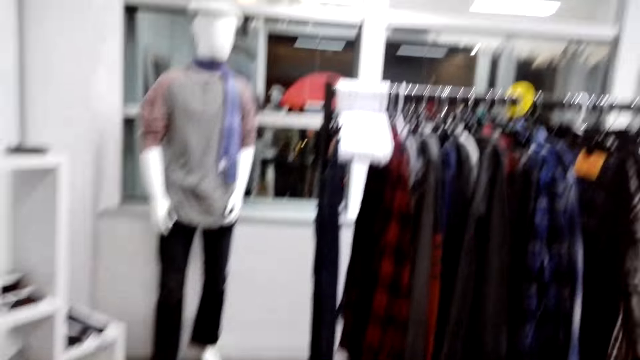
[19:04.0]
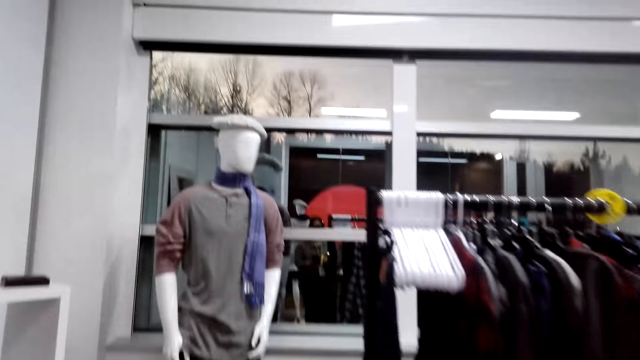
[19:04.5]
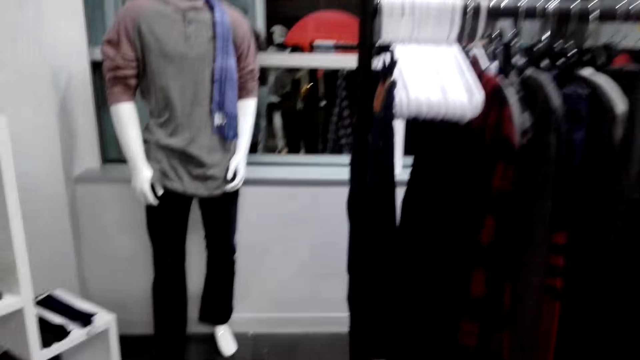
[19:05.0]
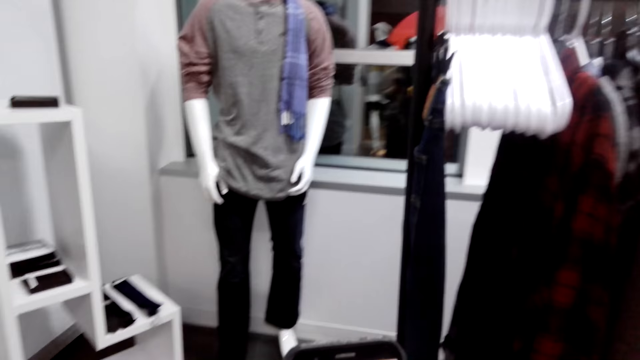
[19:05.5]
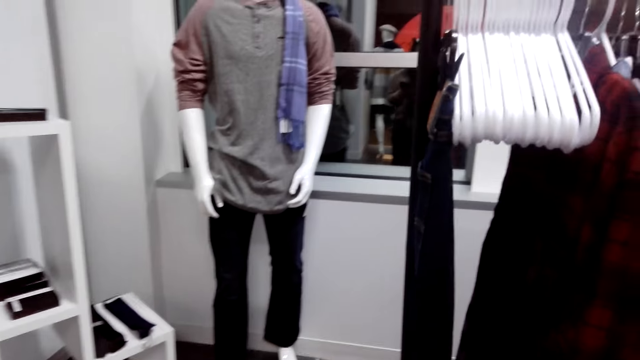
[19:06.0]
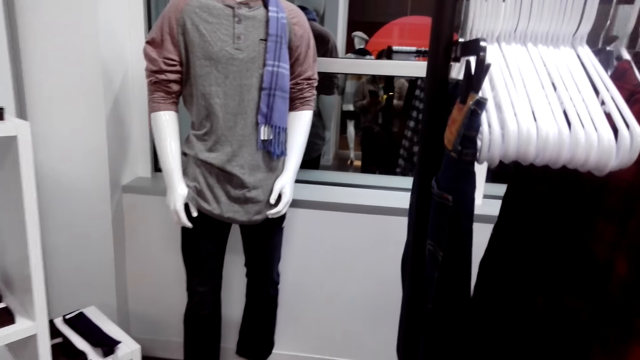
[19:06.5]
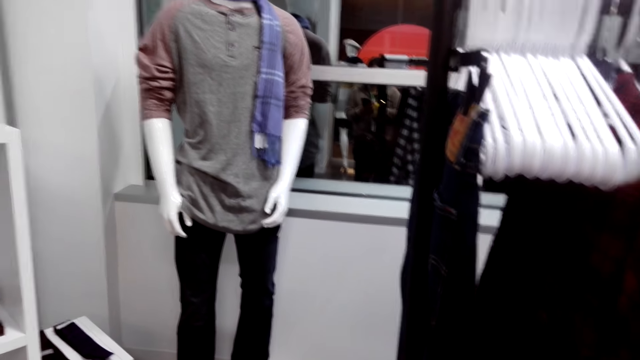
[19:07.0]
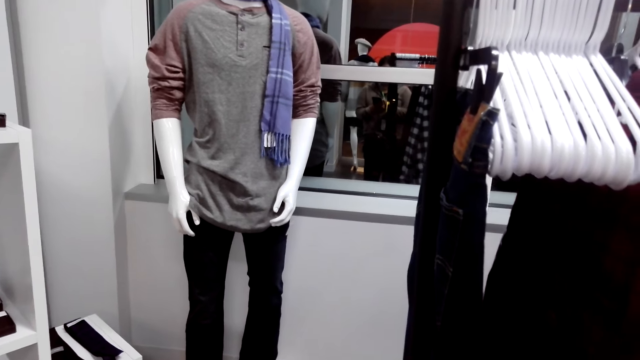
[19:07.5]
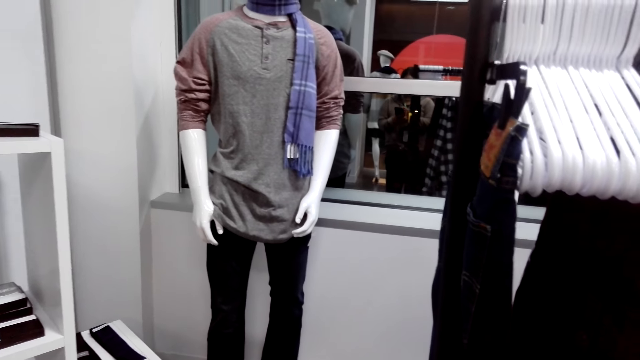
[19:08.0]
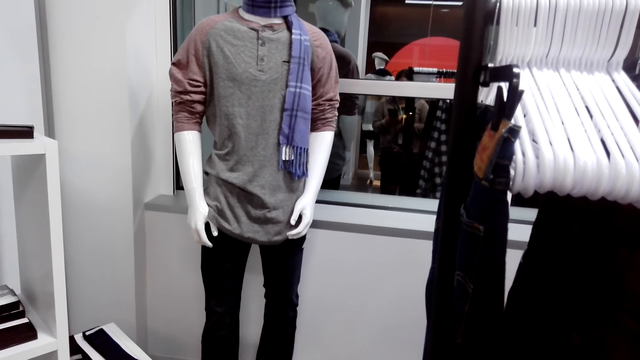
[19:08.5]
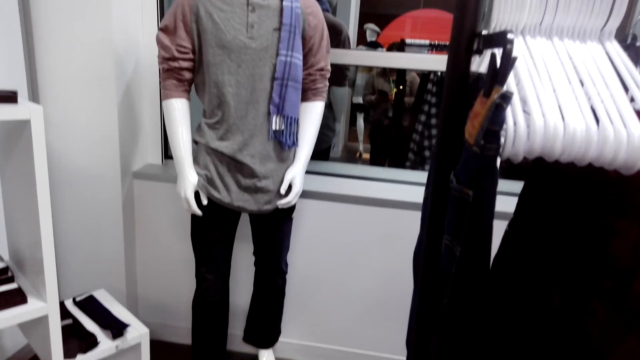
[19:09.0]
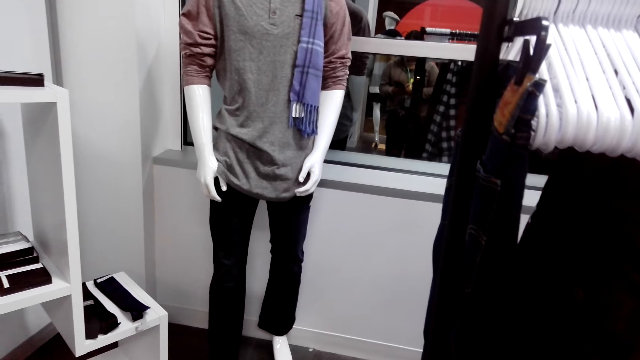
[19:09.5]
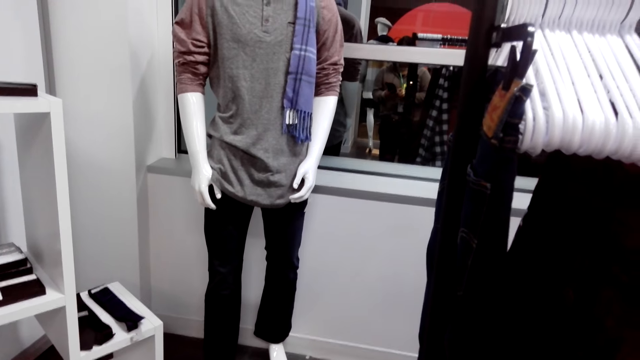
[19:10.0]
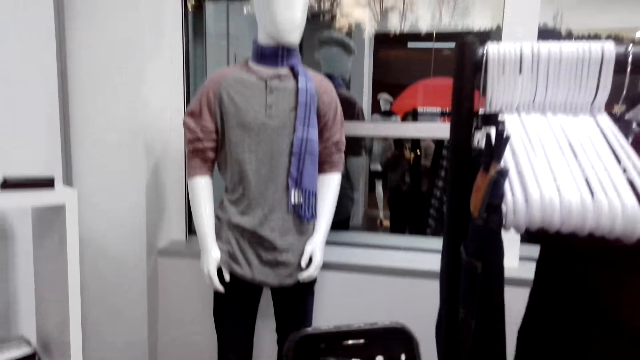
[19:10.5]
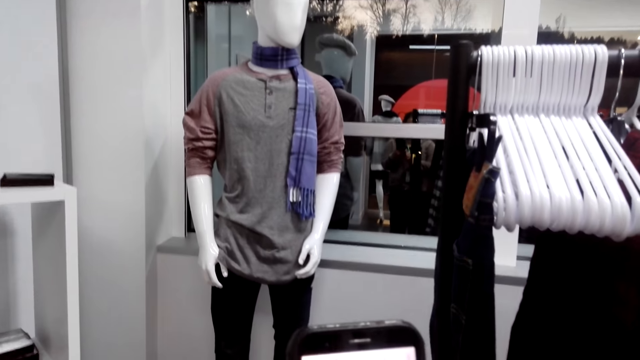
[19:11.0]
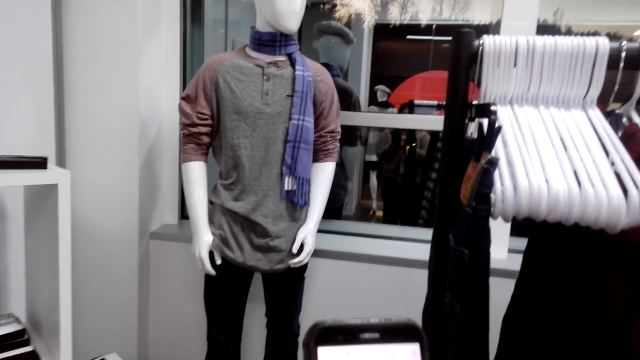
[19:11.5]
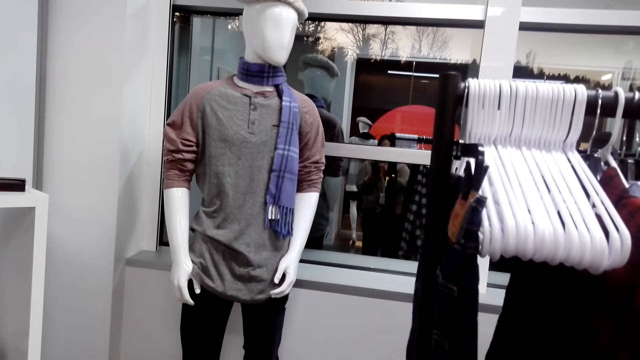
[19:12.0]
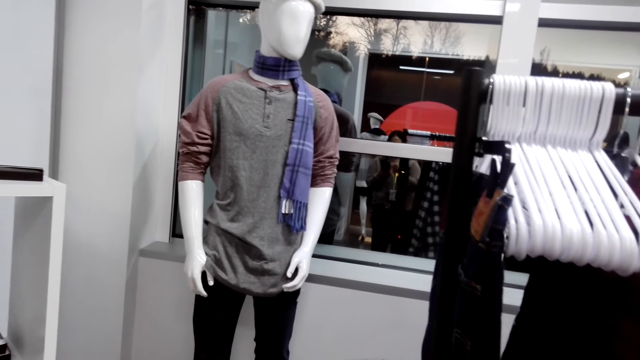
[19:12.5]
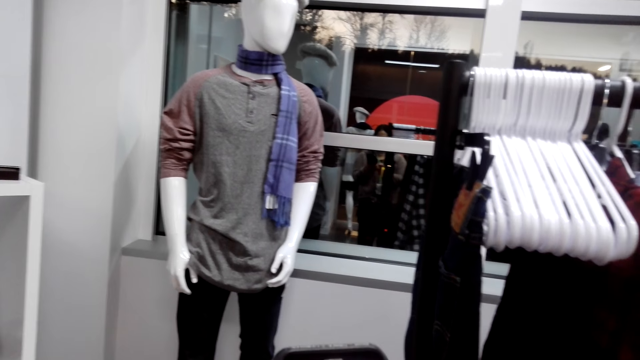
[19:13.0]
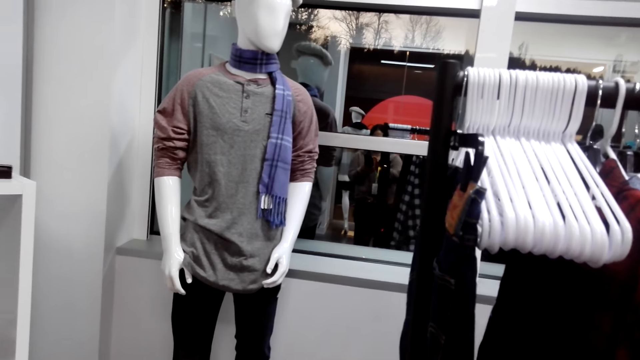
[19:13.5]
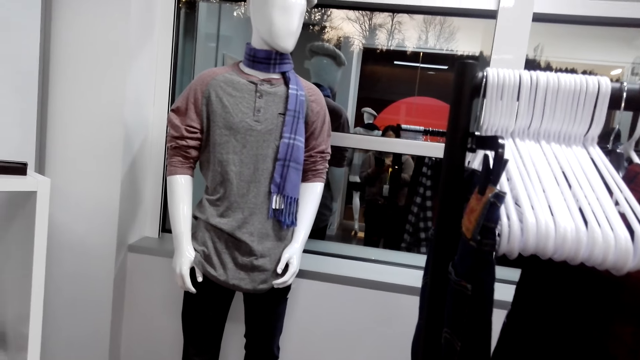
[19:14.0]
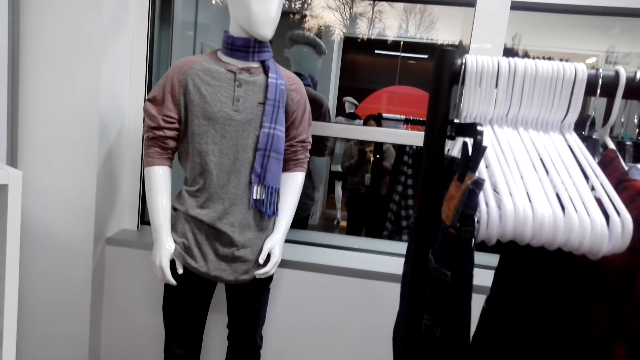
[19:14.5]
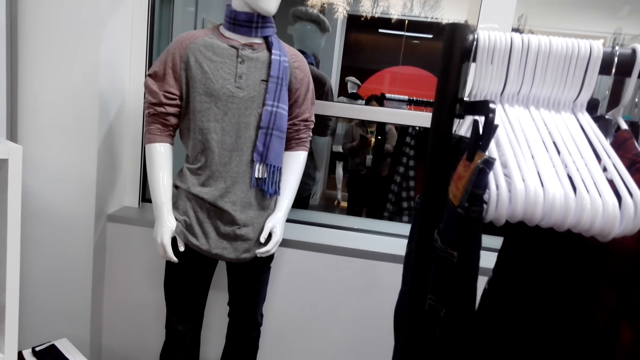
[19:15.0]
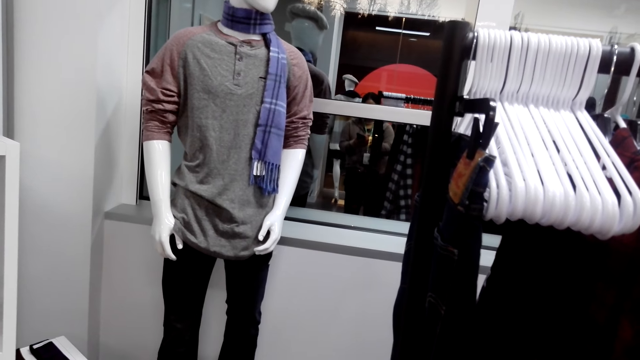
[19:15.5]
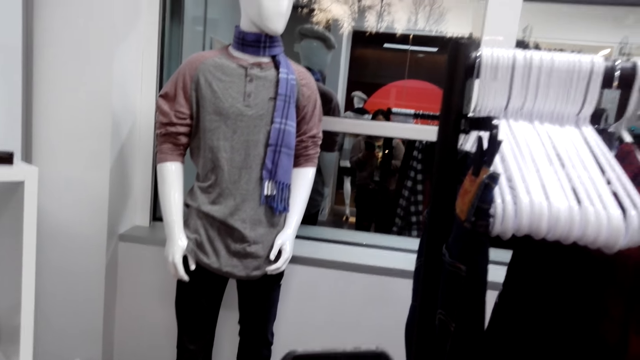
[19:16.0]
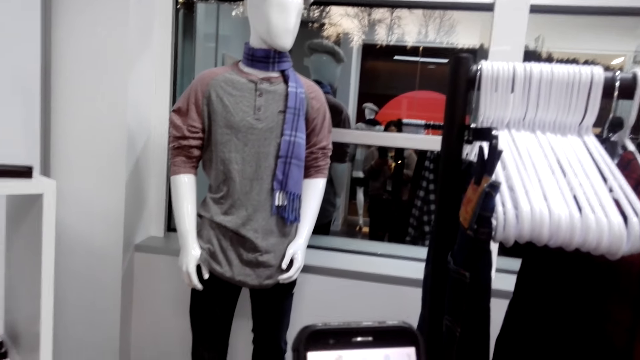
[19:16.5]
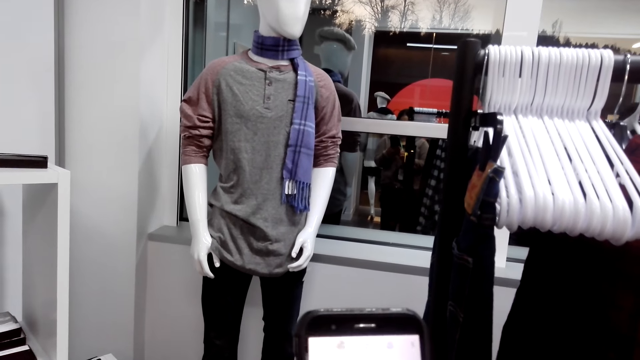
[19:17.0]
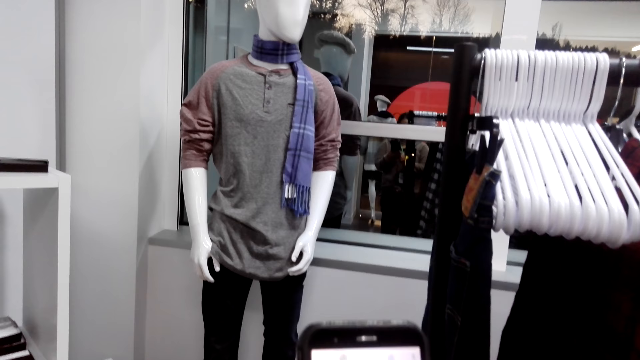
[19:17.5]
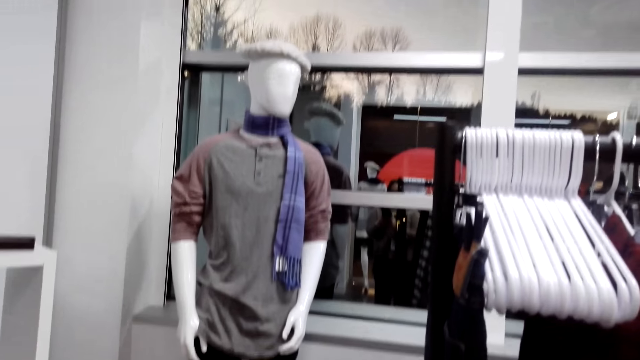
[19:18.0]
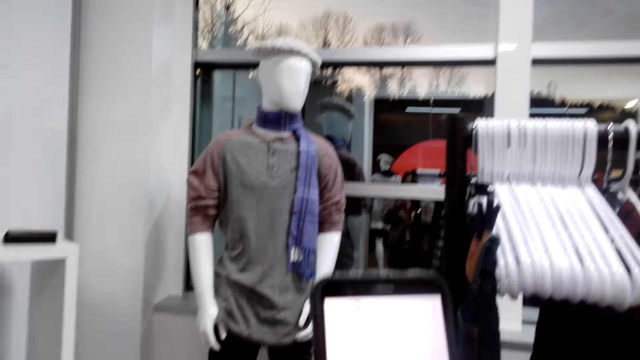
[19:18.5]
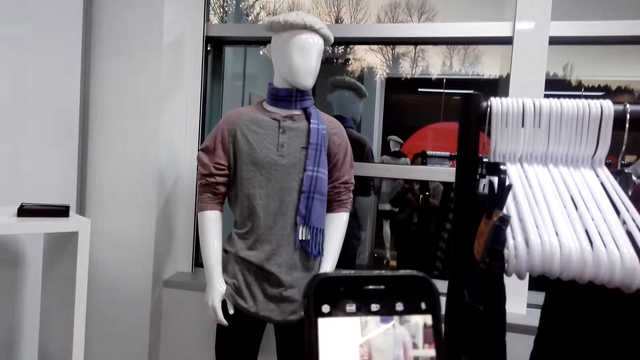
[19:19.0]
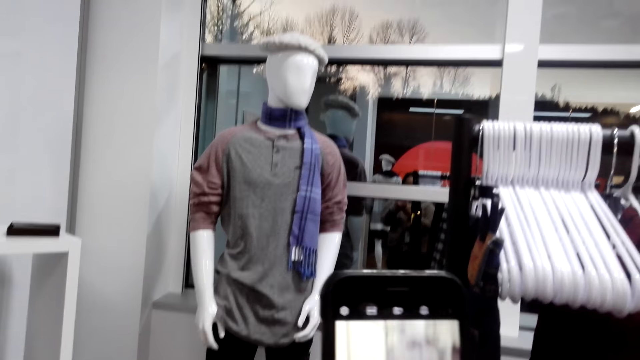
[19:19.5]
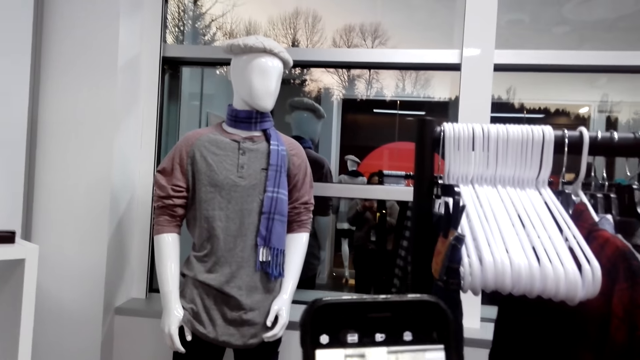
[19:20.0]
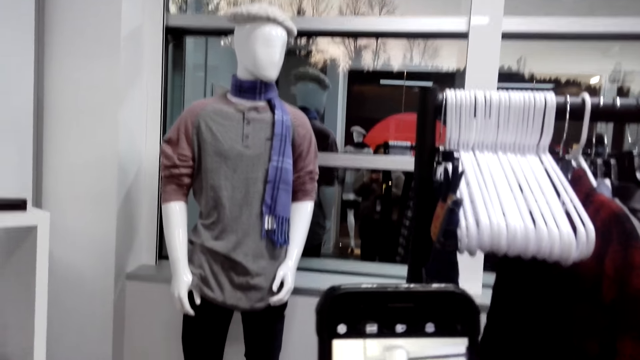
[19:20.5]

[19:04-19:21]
The camera wearer uses the phone. They use their phone. They take a photo of the clothes with the phone.

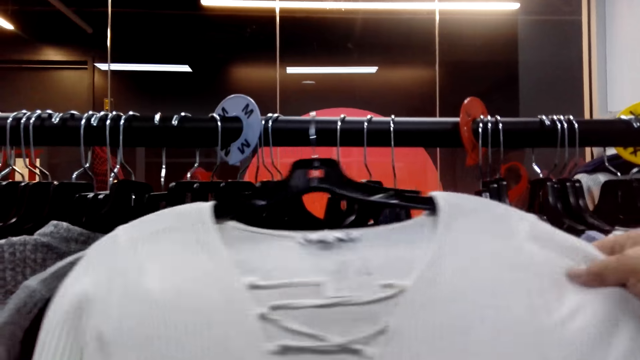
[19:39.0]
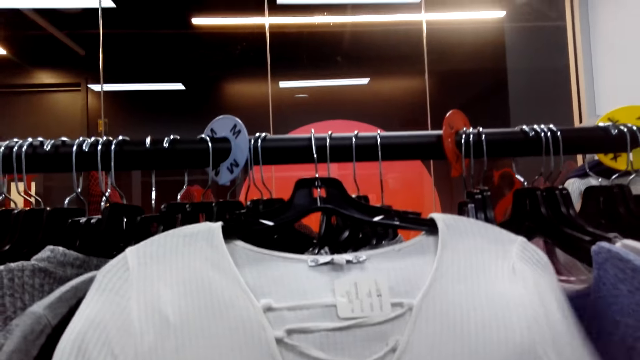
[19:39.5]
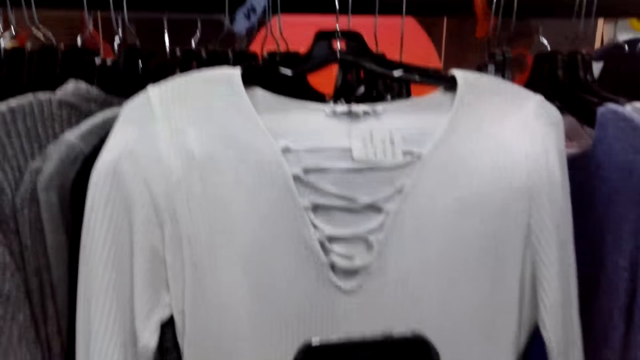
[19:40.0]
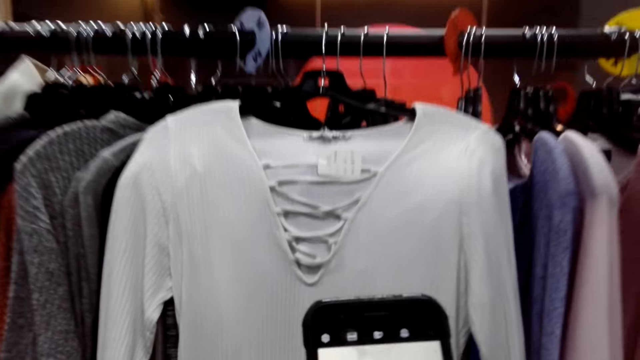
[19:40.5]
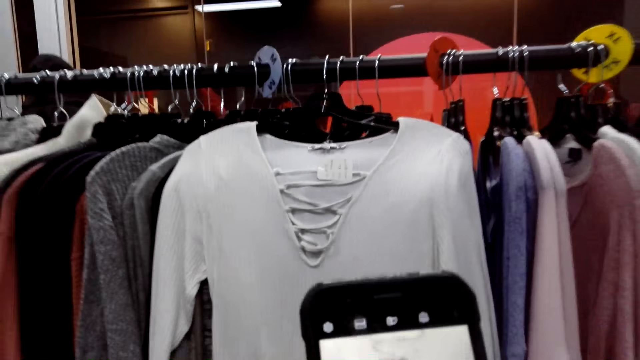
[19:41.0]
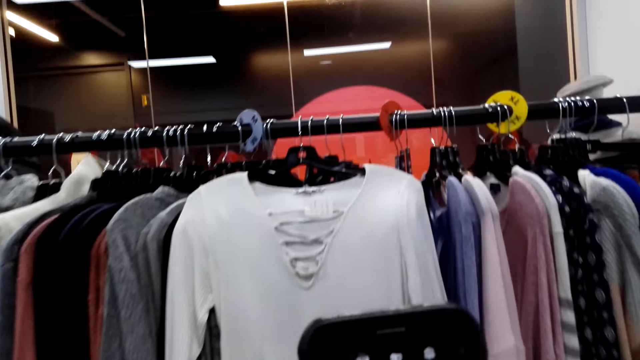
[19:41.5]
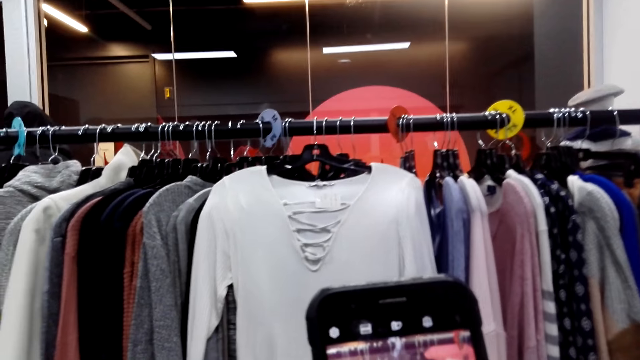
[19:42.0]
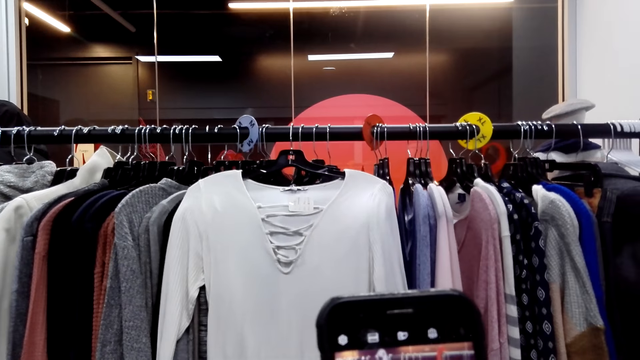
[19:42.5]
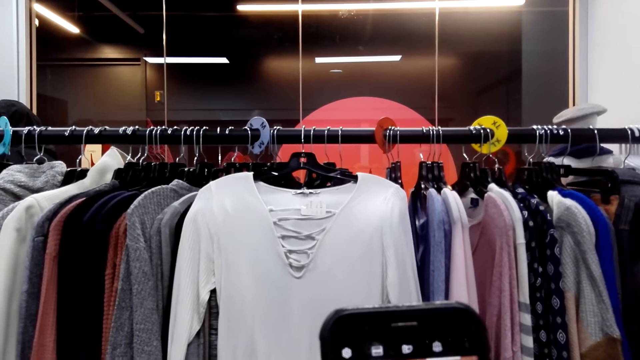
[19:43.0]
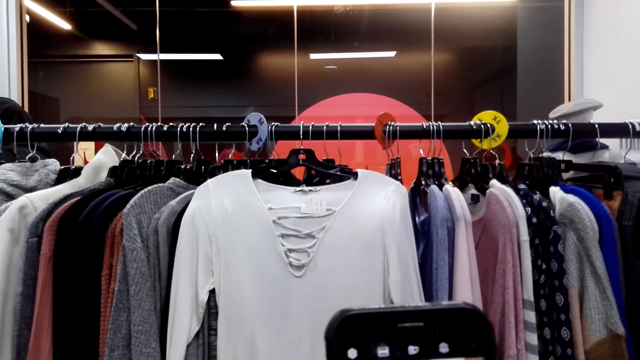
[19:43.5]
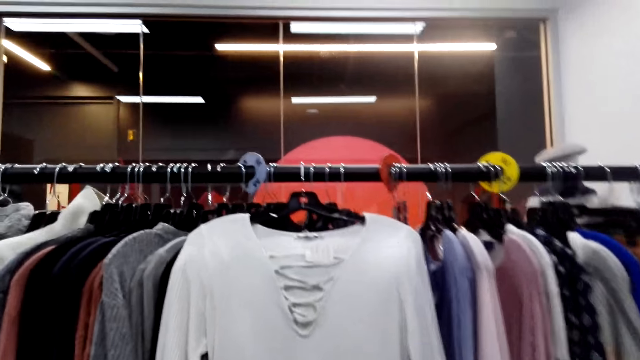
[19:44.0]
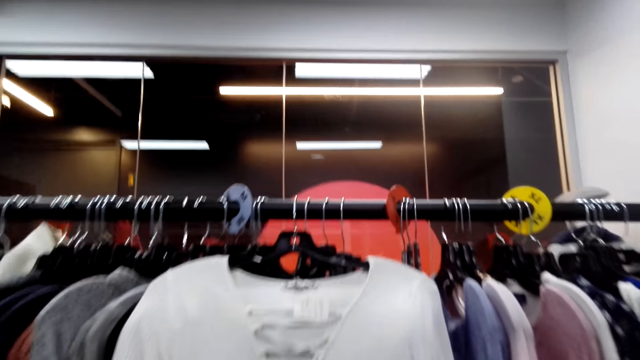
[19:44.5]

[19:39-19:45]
The camera wearer takes a photo of the blouse with the phone.
